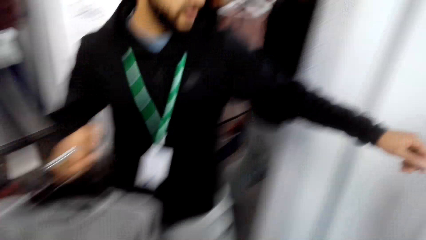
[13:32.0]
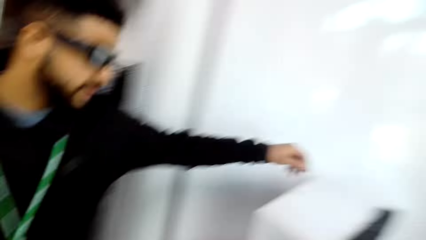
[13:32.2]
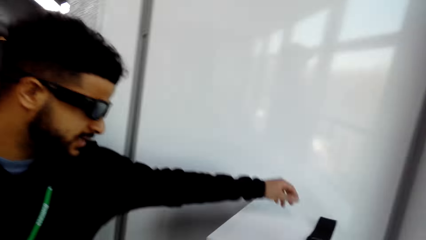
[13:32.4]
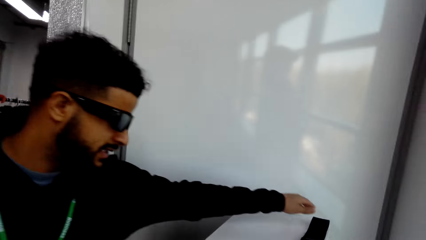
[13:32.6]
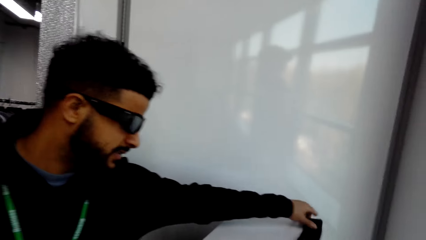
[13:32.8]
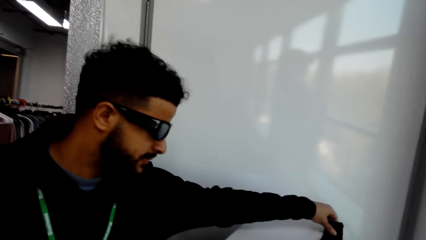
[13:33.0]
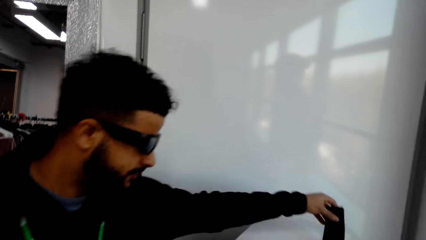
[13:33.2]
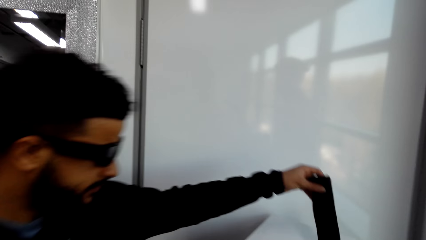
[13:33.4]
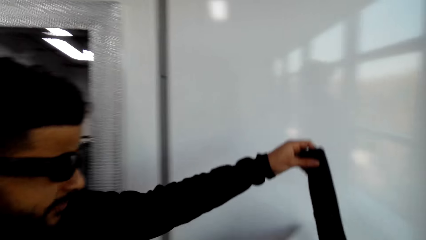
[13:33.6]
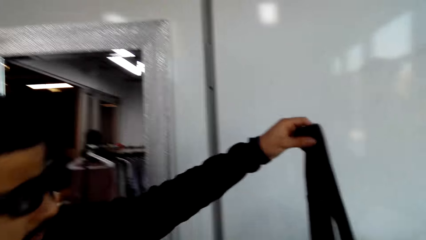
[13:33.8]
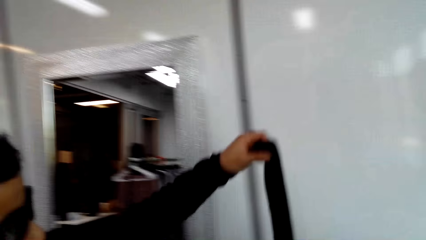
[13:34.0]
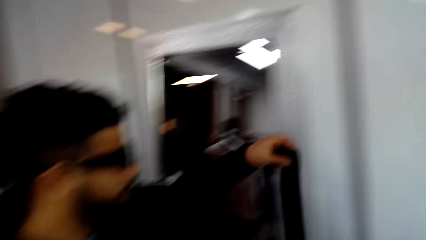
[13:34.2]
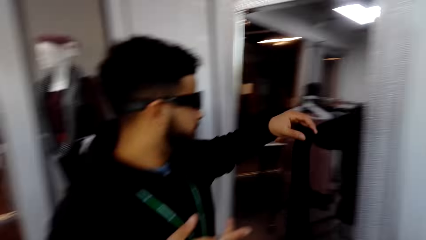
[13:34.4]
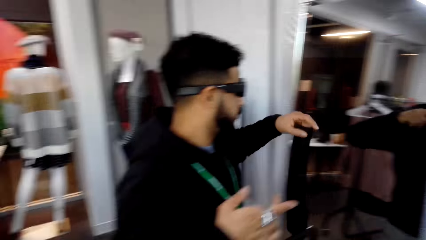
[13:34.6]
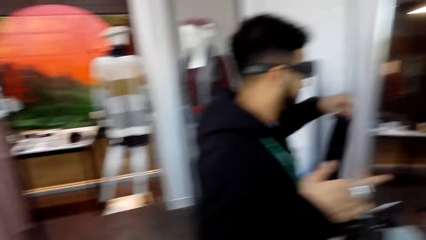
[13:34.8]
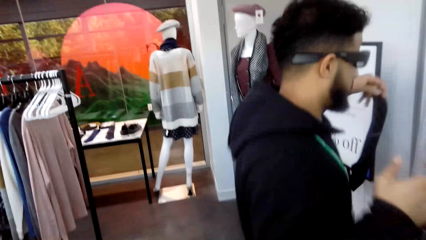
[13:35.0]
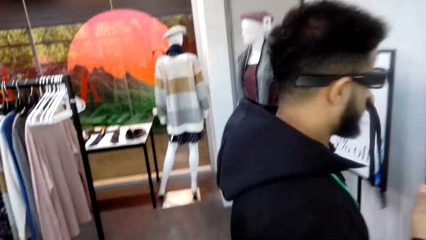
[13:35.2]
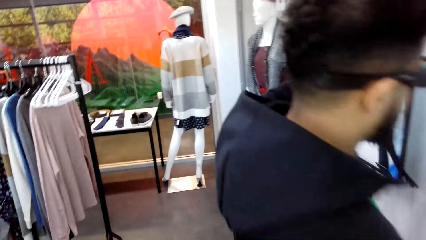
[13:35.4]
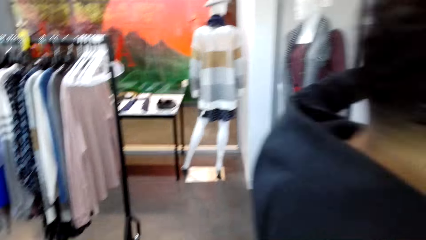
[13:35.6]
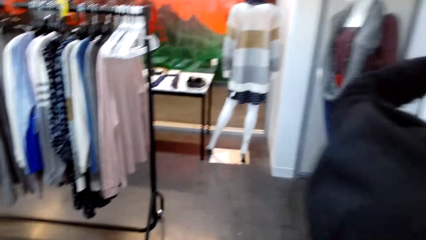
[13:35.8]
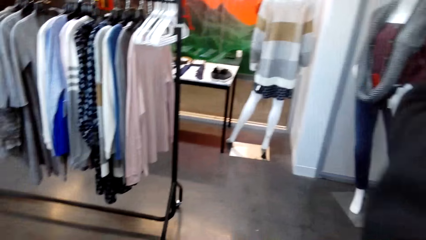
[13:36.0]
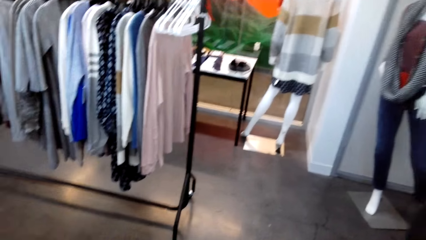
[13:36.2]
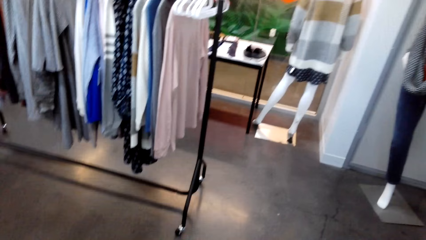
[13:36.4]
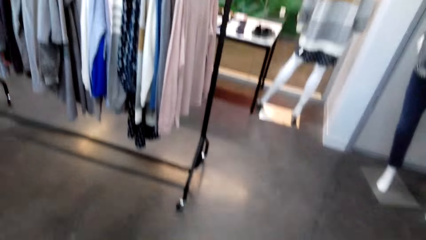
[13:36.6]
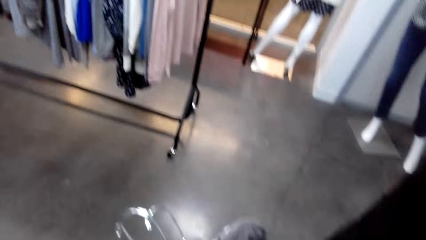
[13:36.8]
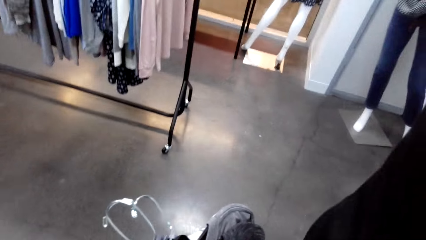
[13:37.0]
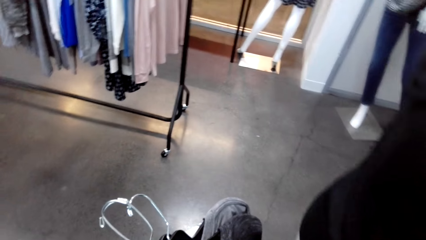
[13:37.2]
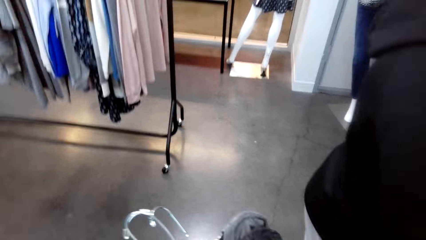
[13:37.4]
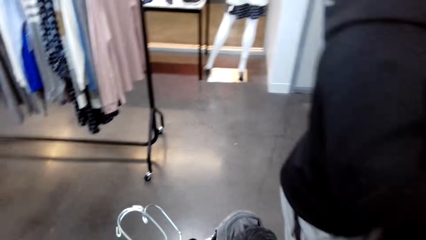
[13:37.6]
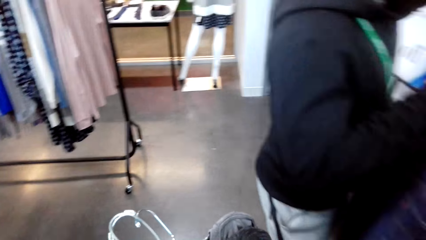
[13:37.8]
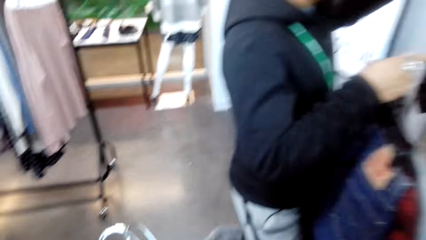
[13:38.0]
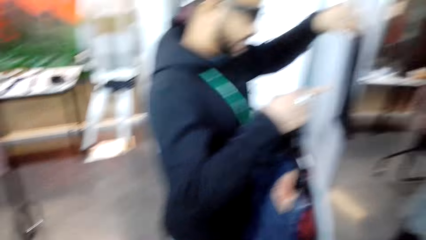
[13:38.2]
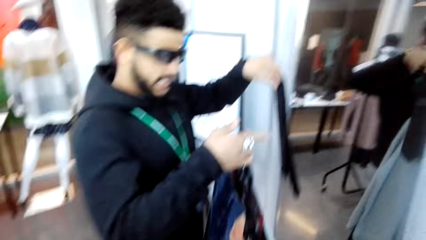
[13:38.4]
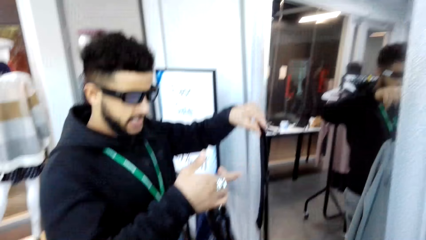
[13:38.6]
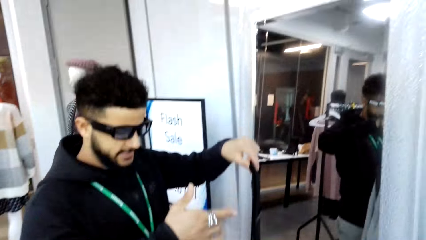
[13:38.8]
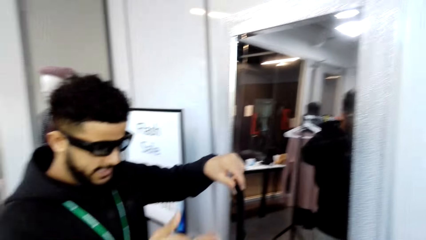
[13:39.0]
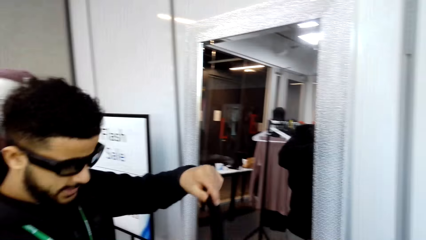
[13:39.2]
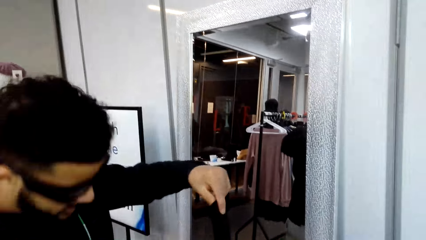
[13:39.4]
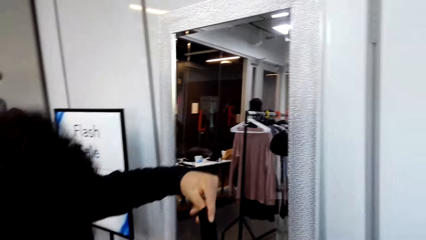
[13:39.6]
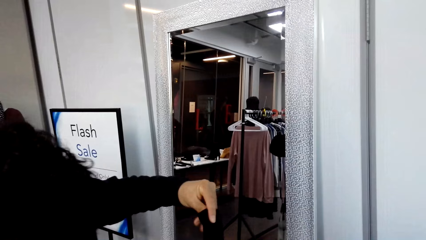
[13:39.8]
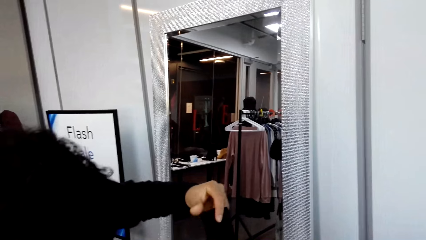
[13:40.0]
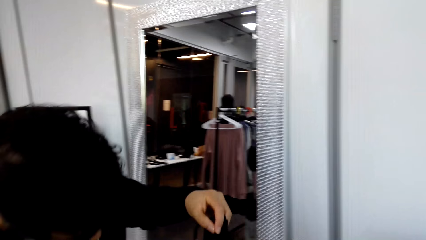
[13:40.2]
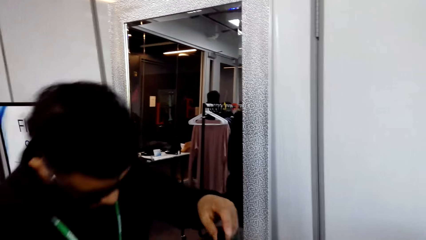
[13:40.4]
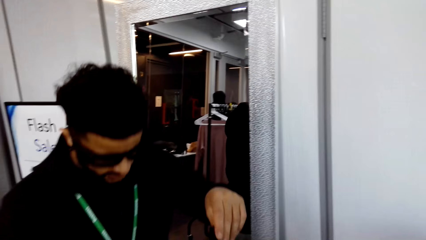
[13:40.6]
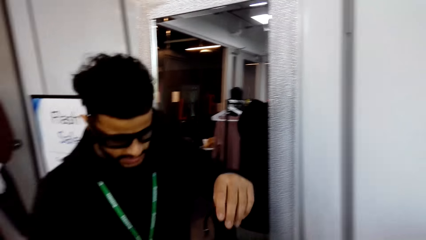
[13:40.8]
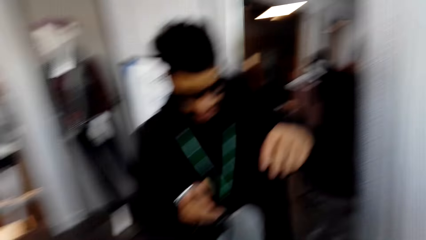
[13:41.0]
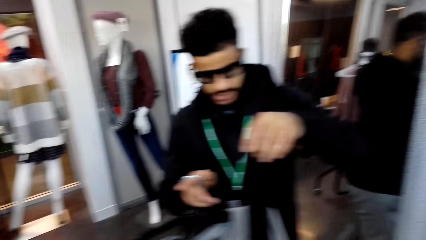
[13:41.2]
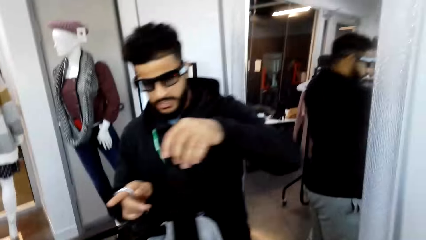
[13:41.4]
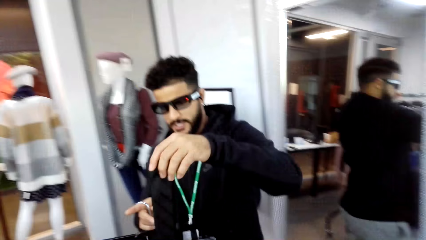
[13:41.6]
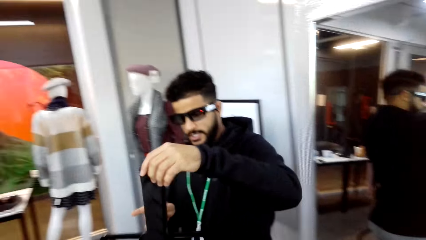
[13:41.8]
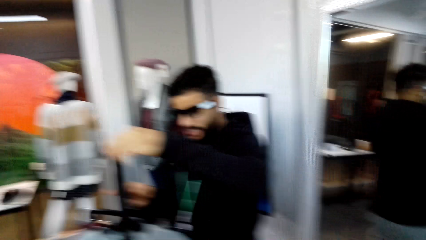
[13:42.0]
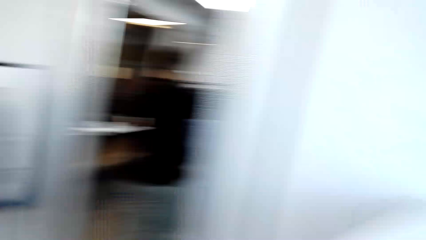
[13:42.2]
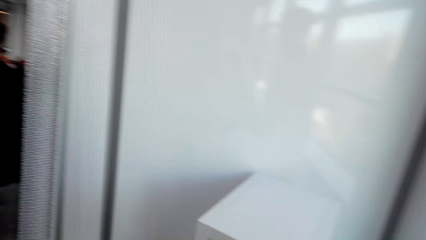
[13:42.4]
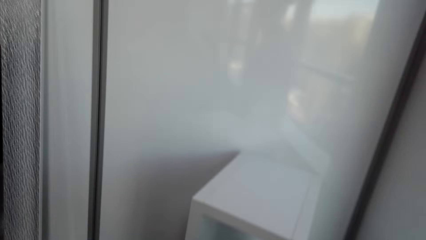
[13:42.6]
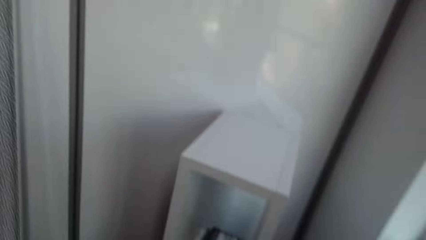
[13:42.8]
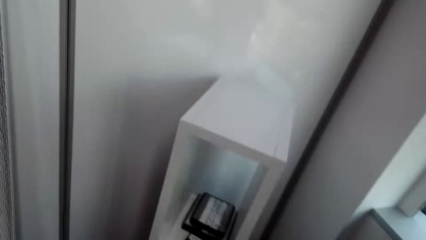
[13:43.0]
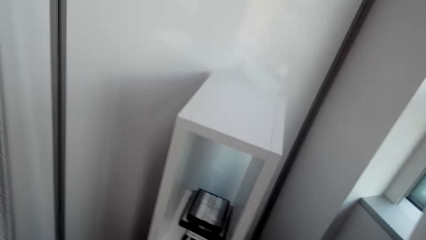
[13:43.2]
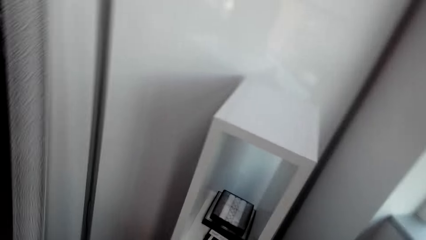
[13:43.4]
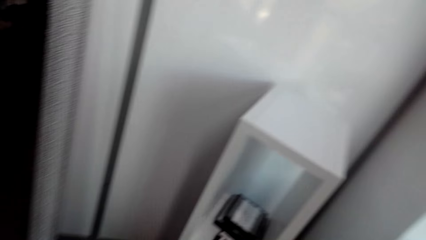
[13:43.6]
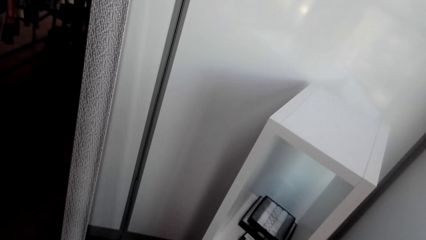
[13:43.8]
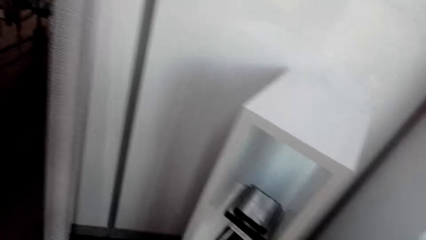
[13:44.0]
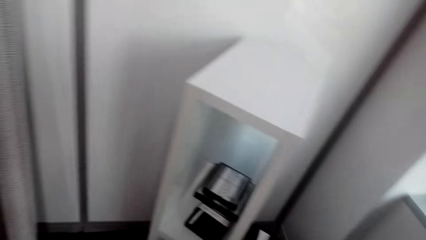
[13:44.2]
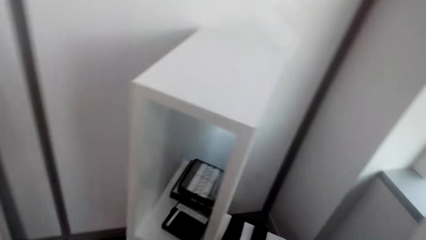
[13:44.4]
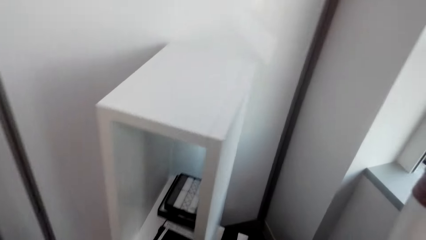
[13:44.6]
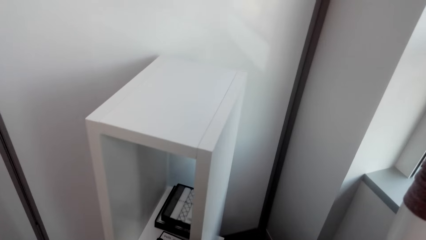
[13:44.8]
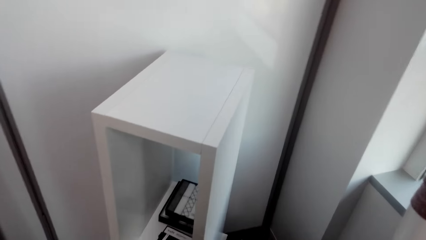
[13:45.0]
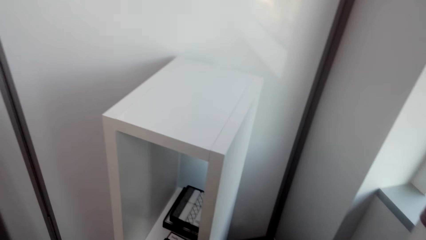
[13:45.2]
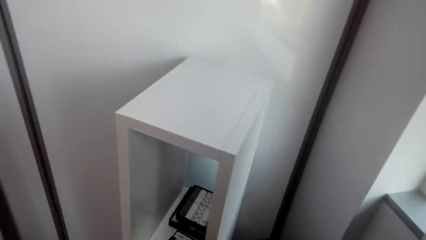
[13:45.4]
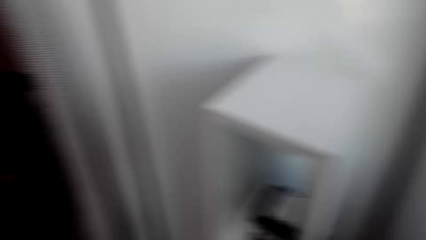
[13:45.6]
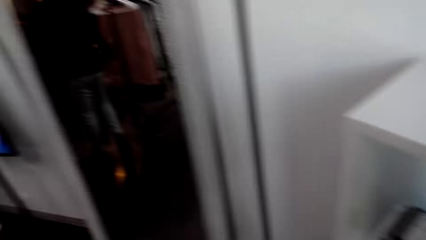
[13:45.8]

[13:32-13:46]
The camera wearer picks up a tie from the stand. A man picks up the necktie from the table. The camera wearer turns around the shop. They converse with the man. They look around the room. They look around the shop.

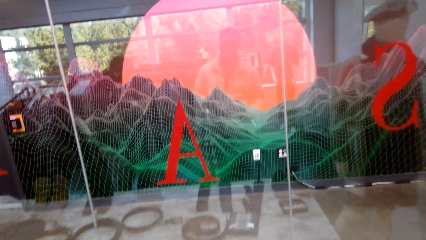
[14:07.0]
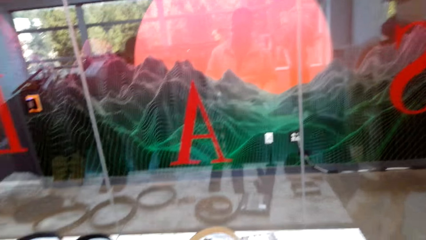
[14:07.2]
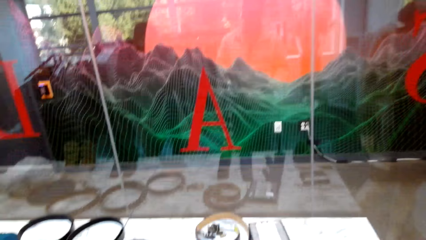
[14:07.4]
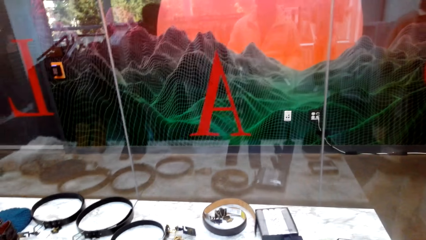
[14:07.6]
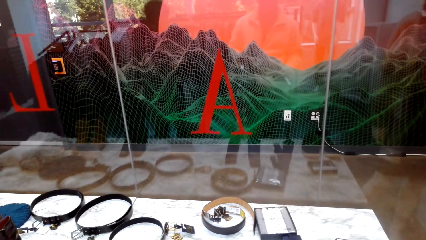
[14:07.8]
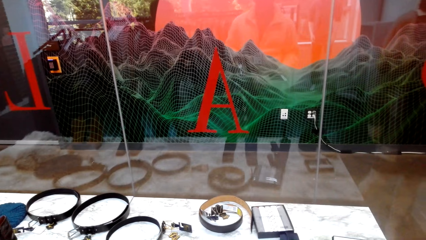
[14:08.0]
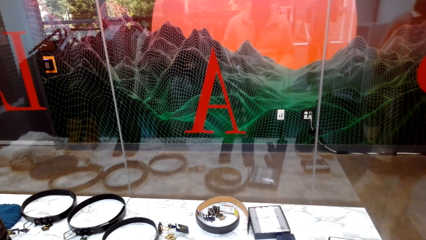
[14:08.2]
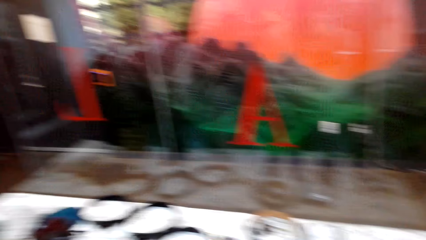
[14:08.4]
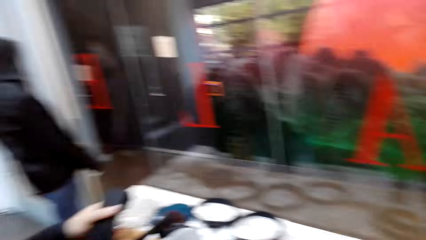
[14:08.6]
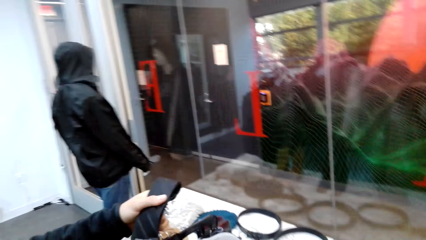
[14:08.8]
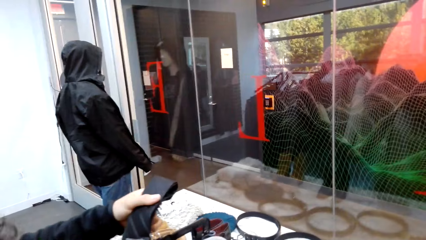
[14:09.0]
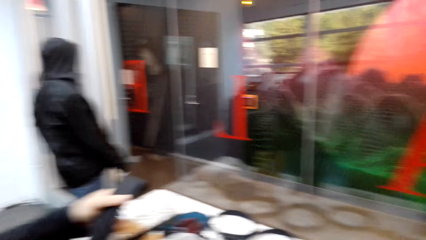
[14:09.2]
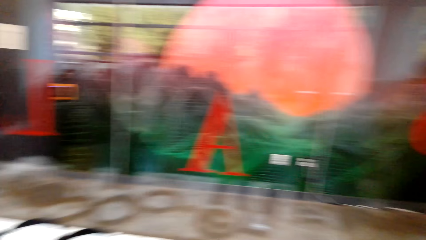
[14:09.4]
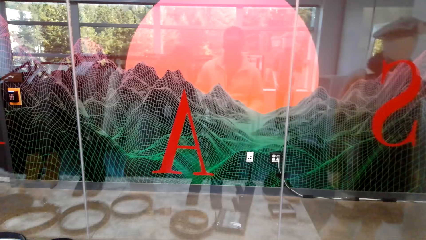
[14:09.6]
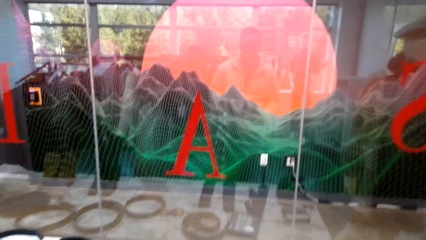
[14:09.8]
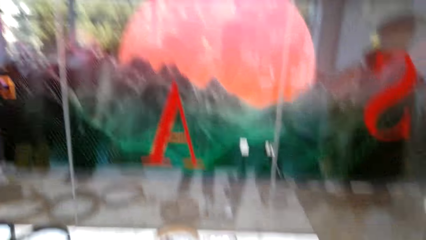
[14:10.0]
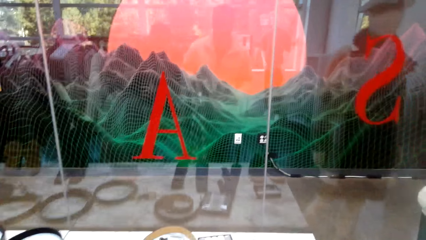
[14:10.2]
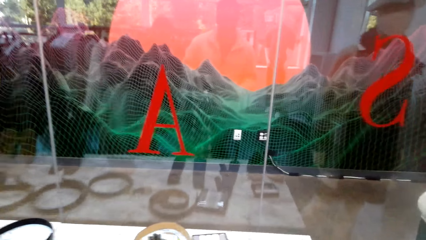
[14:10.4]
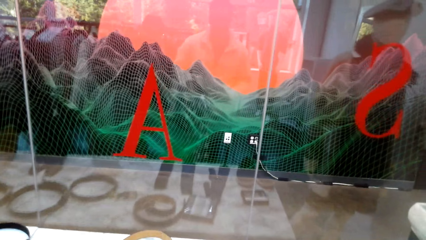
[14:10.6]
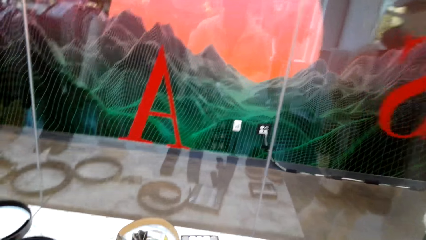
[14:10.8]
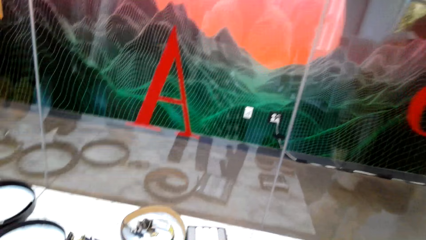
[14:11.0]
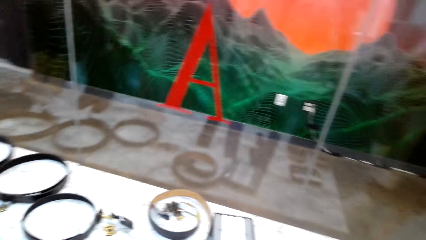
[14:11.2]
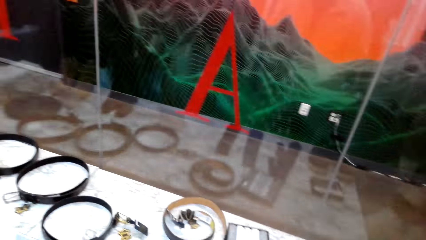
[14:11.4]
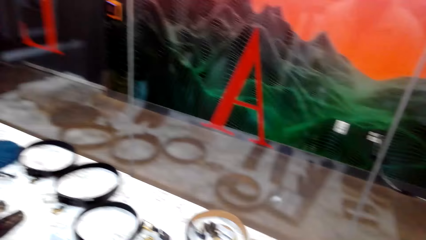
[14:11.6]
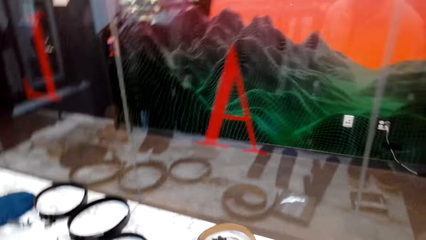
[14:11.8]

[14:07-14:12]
The camera wearer stares at the belts on the table. They converse with a man.
